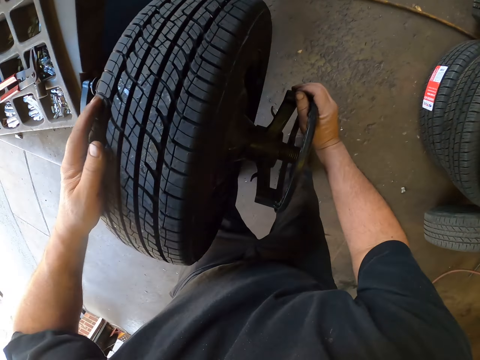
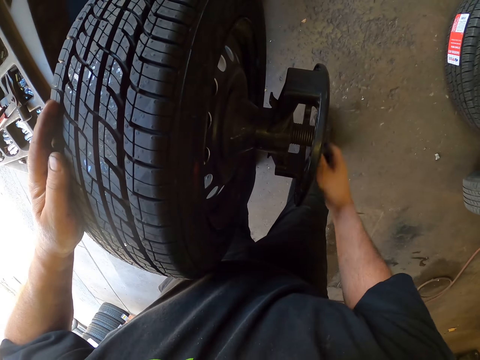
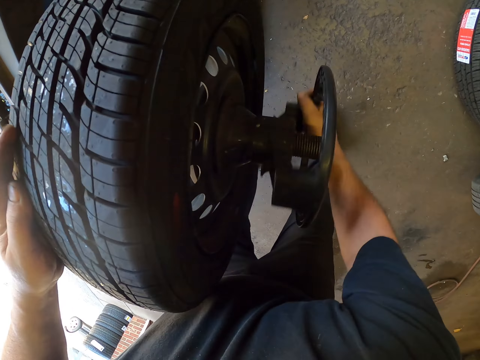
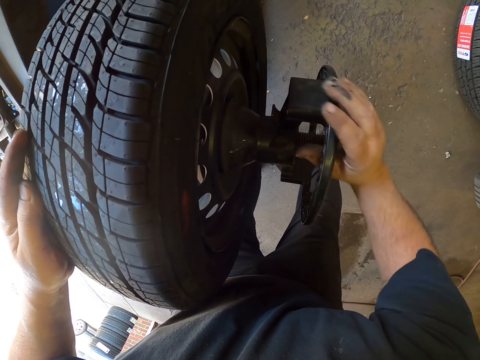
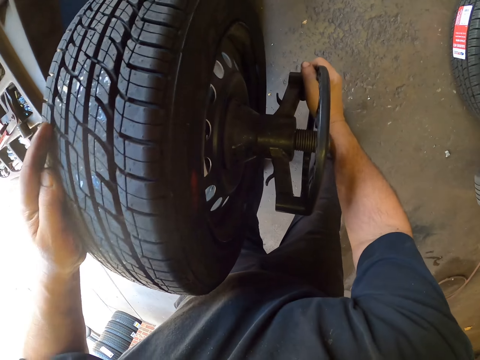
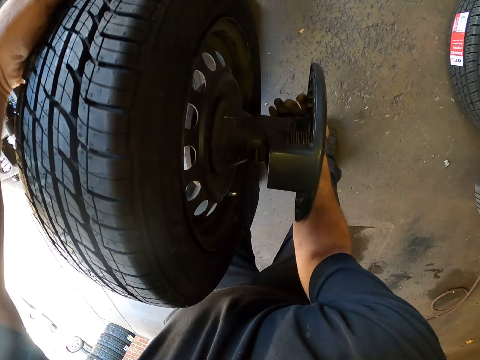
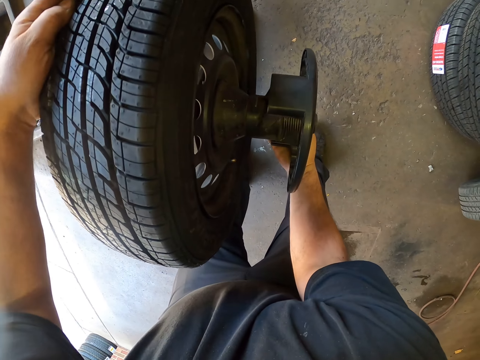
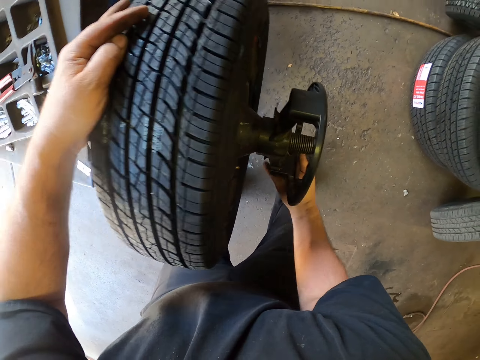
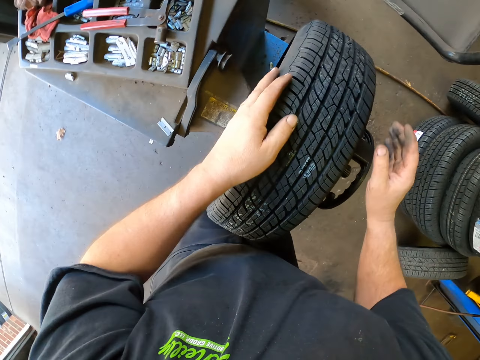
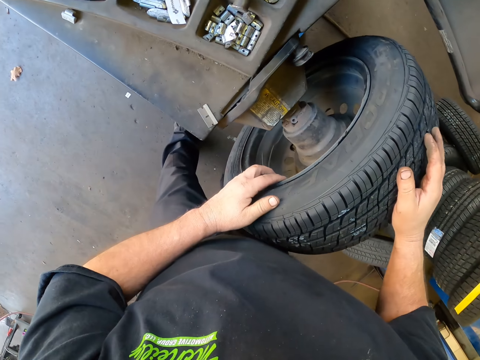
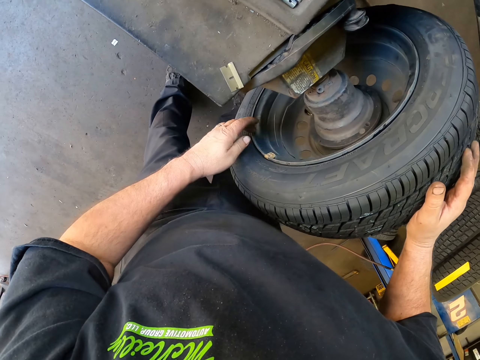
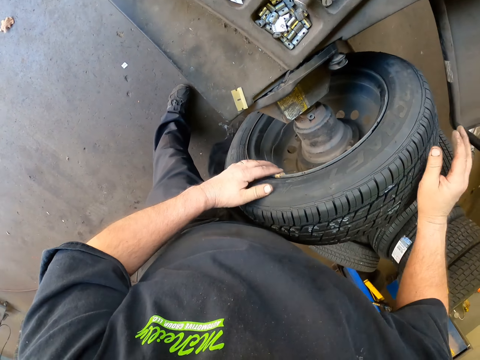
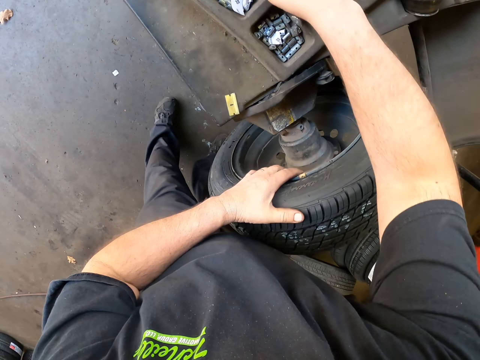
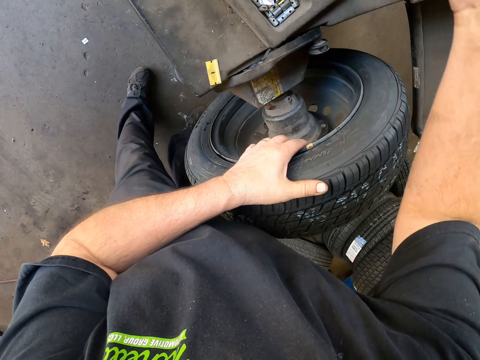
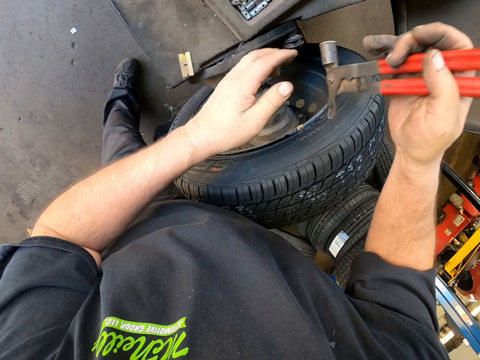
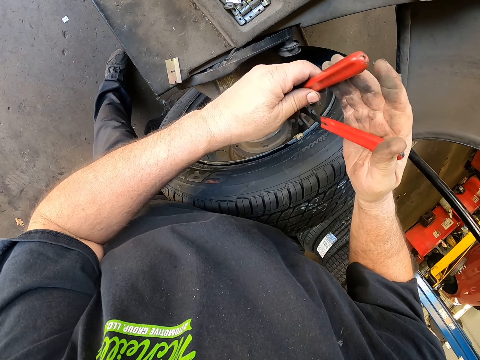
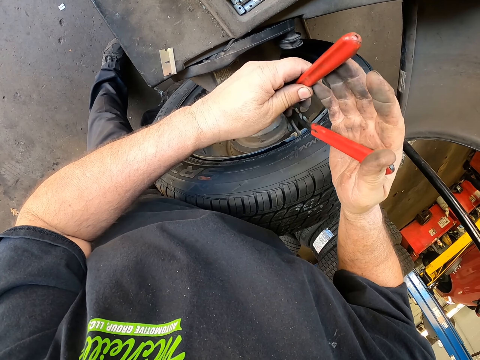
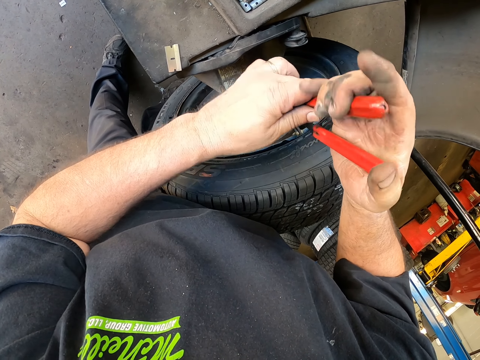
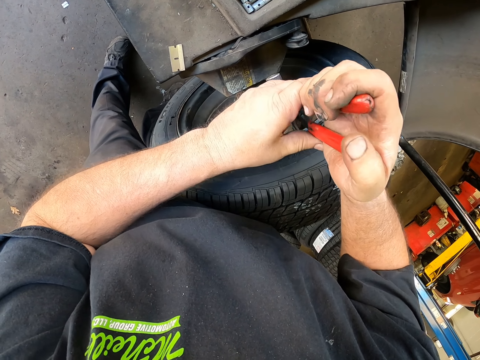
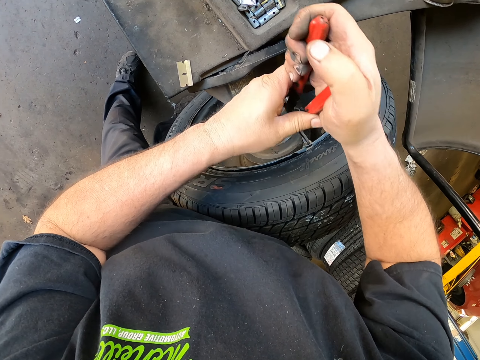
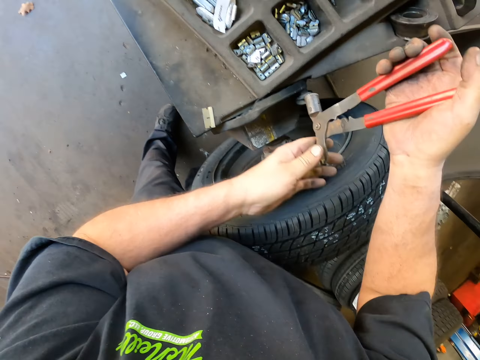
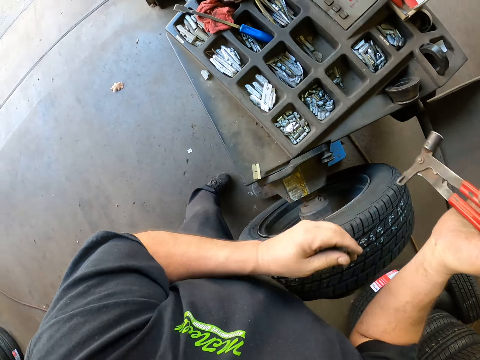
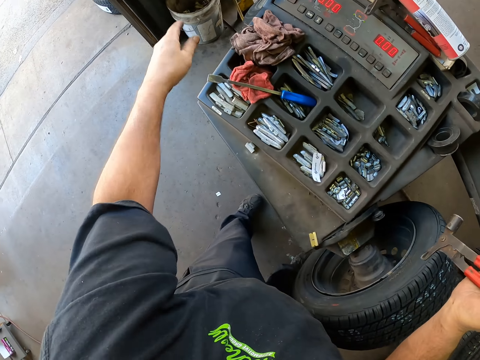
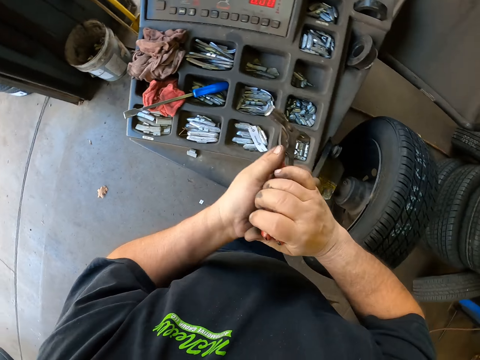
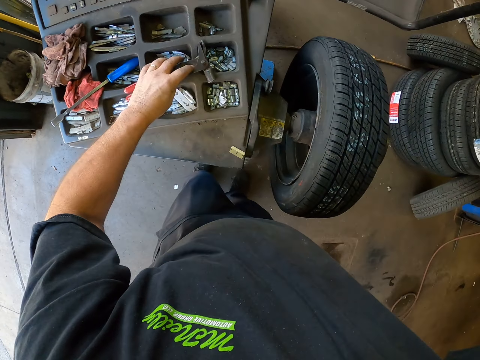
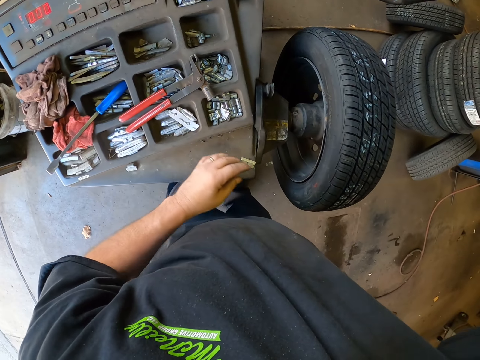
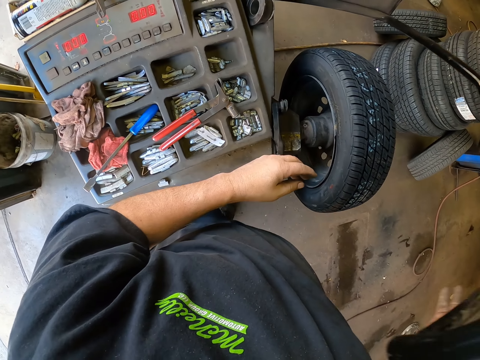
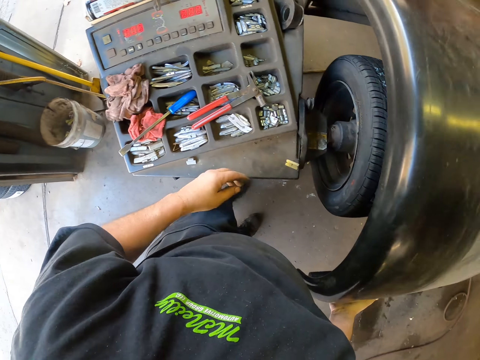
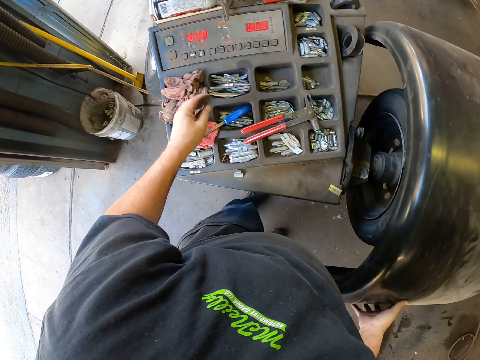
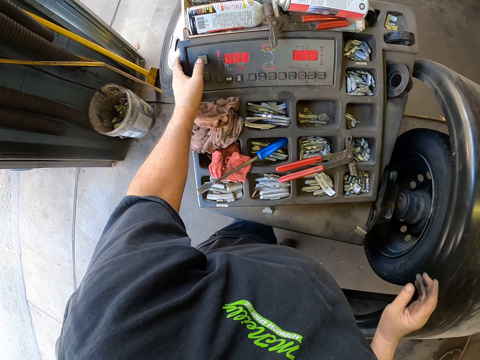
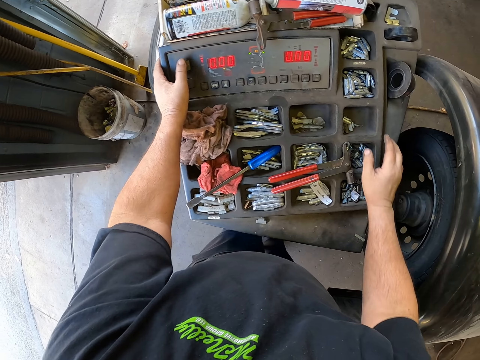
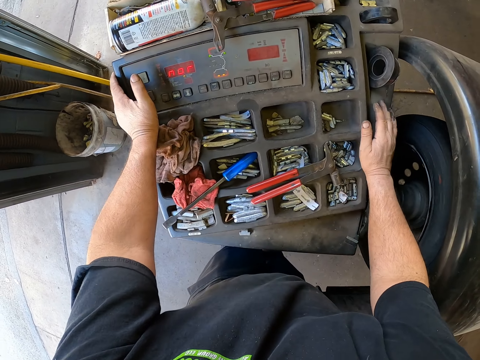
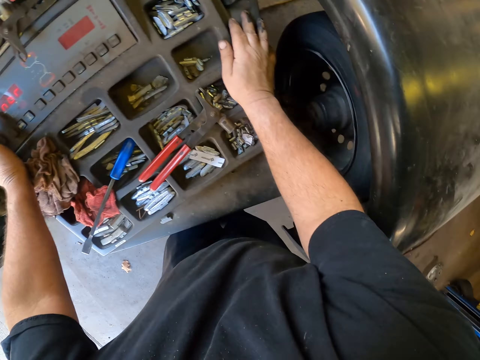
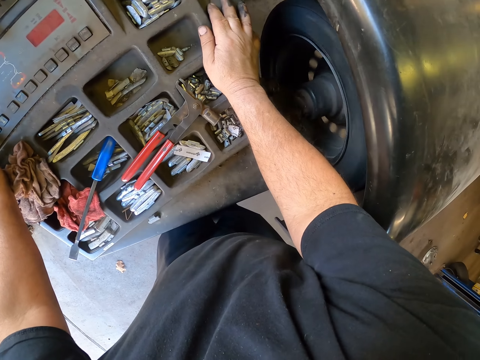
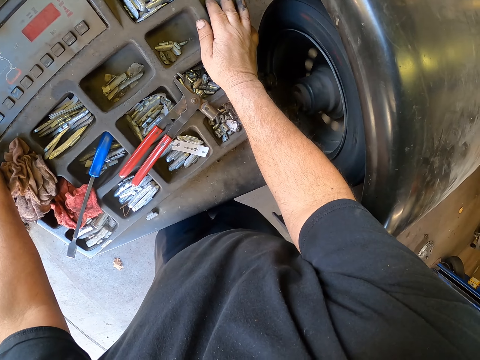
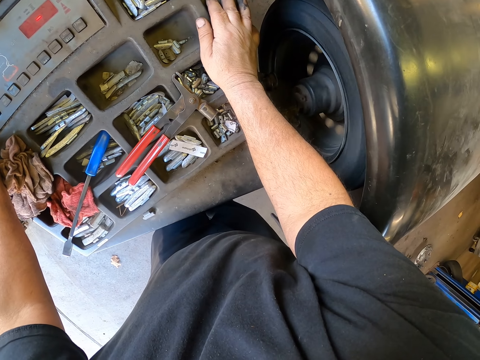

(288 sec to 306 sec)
The camera wearer rotates the rim. They tighten the clamping metal on the tire. They look at the wheel. They pick up the pliers. They remove something from the rim. They use the pliers on the tire. They throw something. They put the pliers on a working table. They cover the tire with the rim protector cover. They pick up something. They press on the tire balance machine controls. They touch the working table.

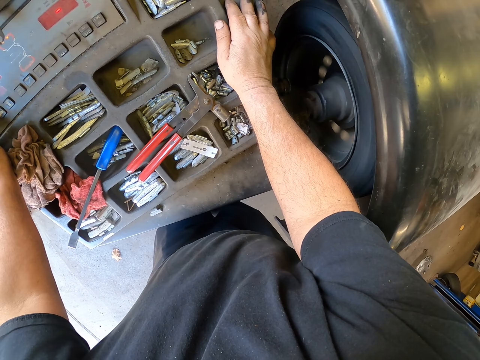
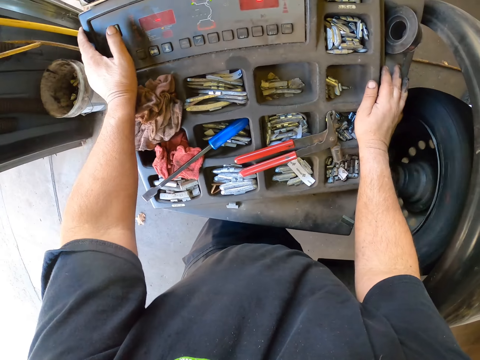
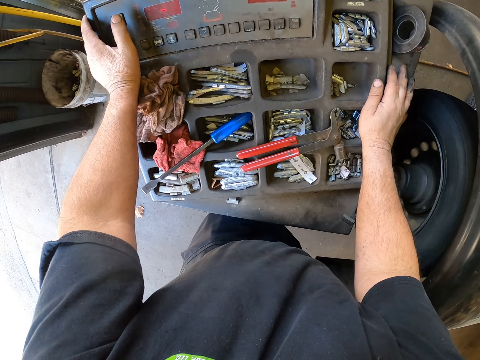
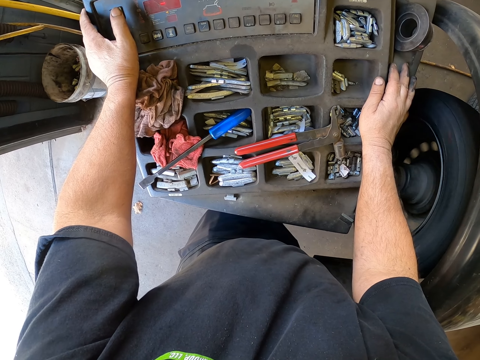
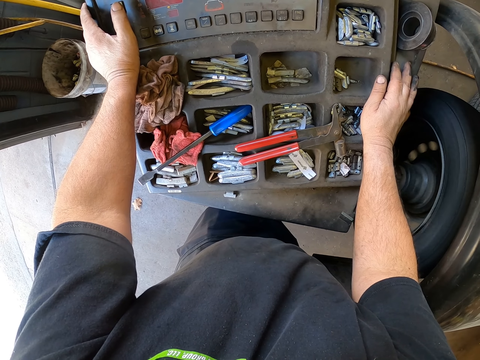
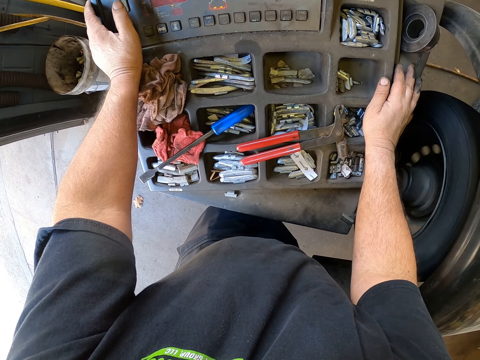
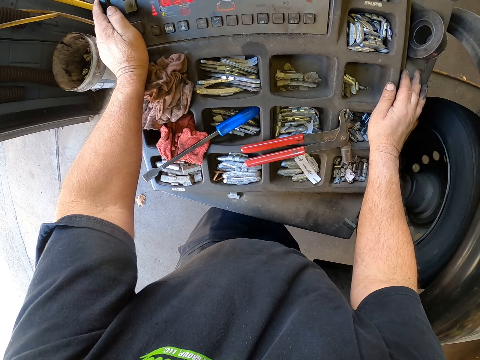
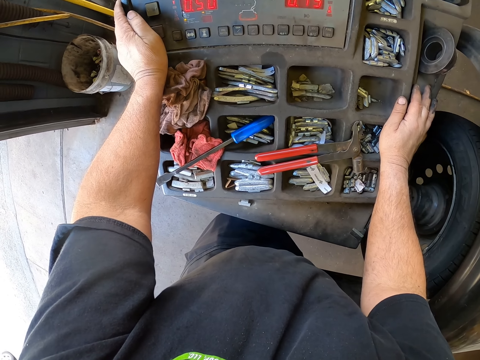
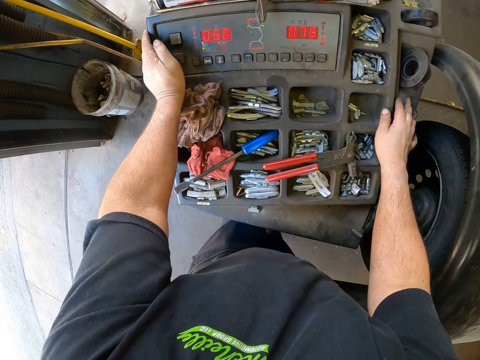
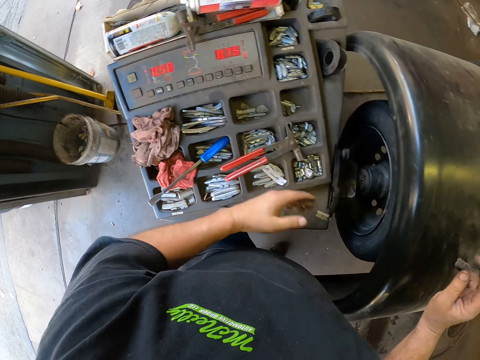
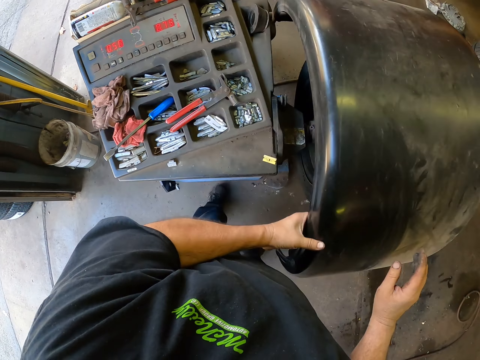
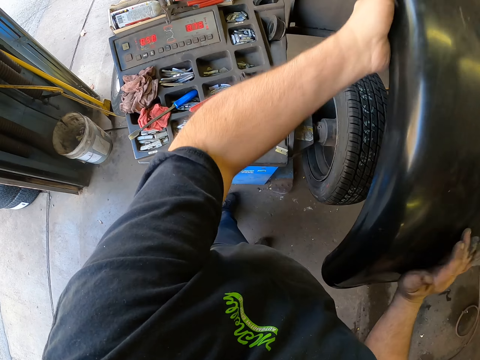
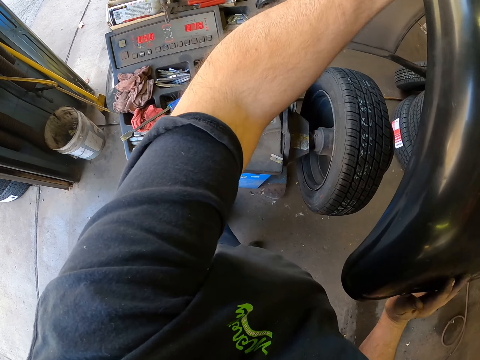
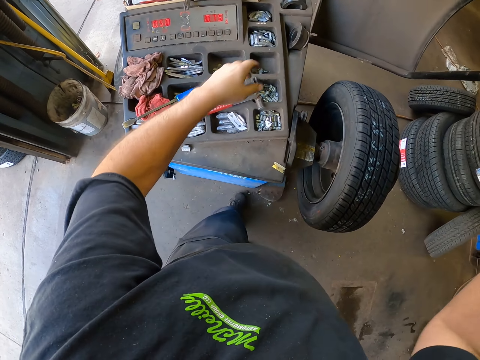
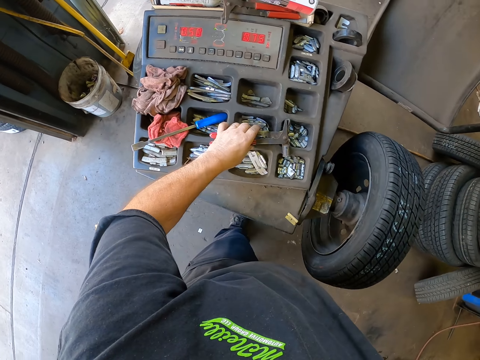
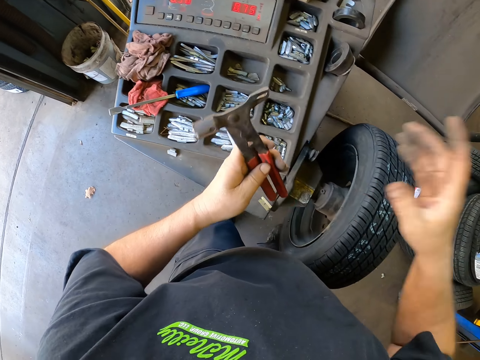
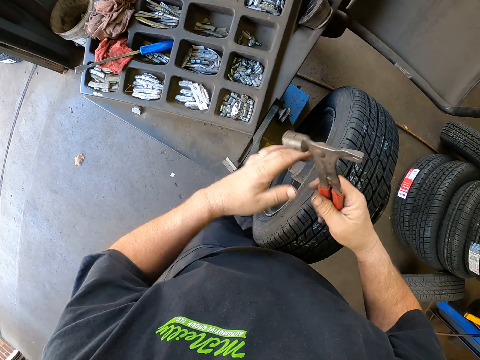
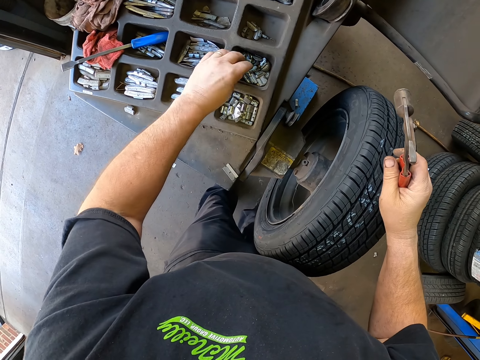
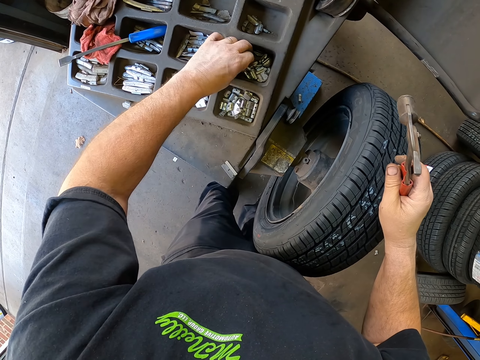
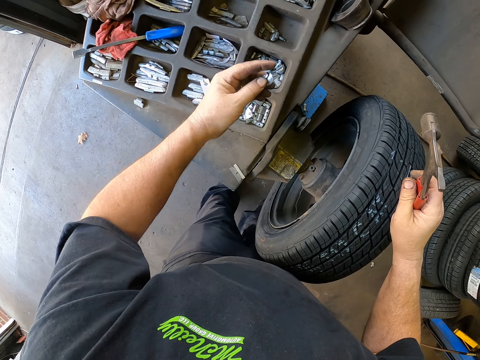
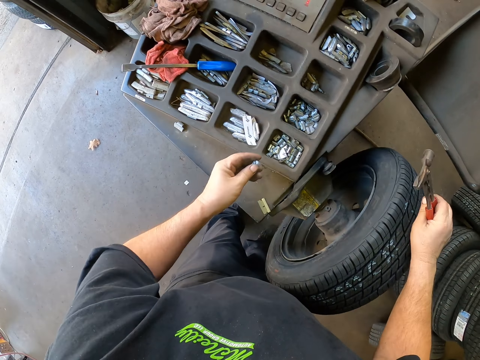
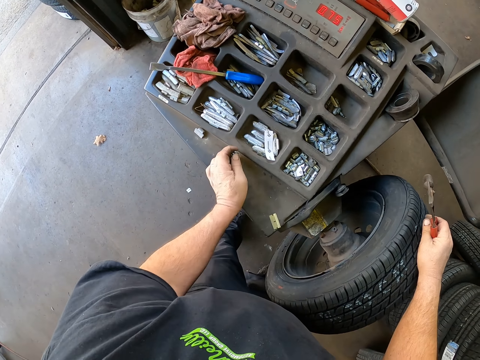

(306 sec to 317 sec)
The camera wearer looks at the tire balance machine. They rotate something. They uncover the tire. They pick up the pliers. They pick up something.
